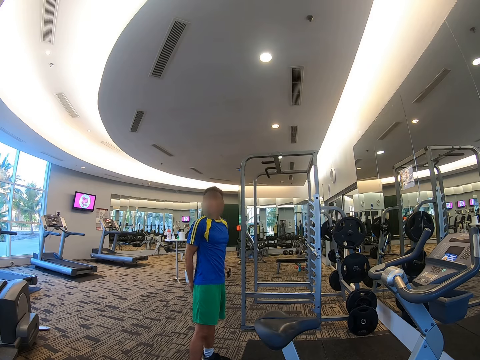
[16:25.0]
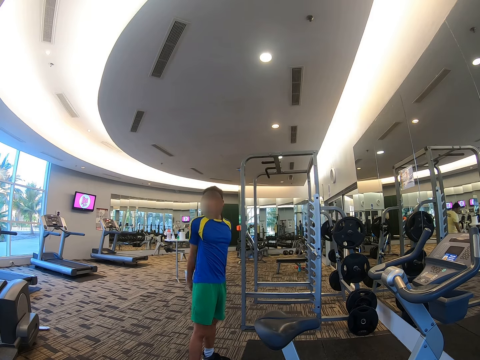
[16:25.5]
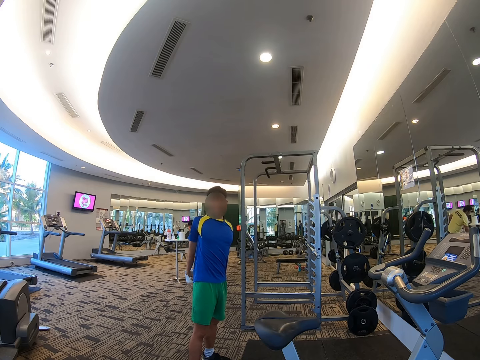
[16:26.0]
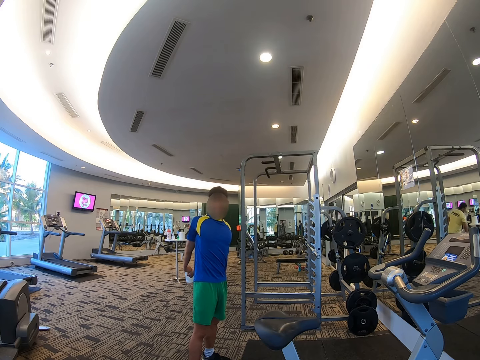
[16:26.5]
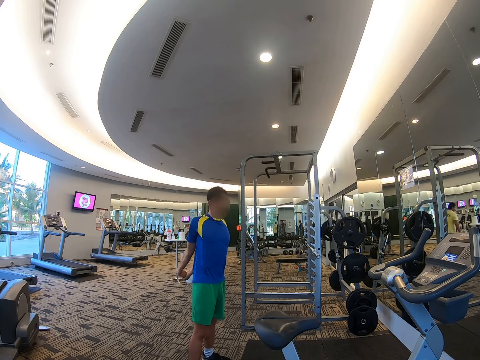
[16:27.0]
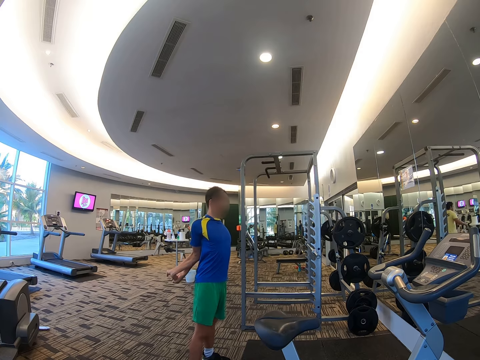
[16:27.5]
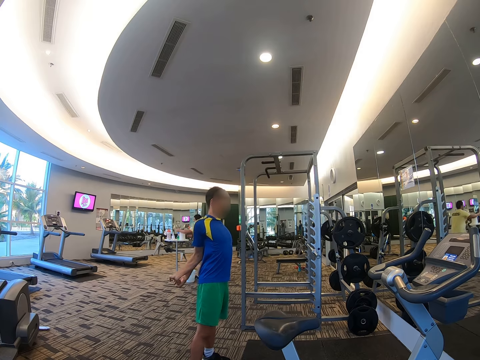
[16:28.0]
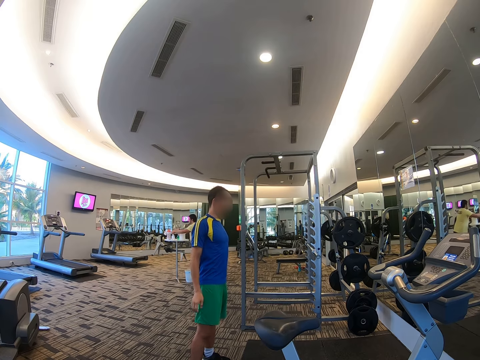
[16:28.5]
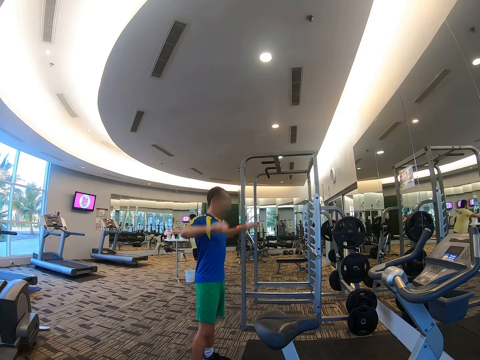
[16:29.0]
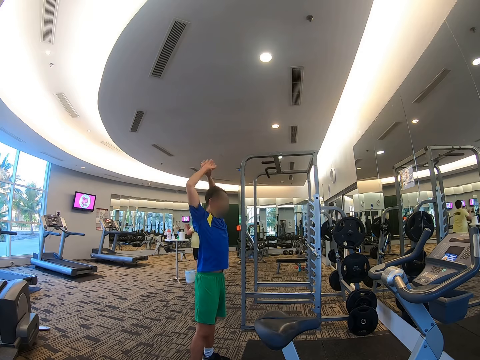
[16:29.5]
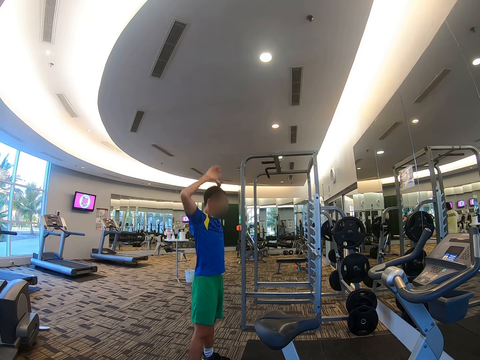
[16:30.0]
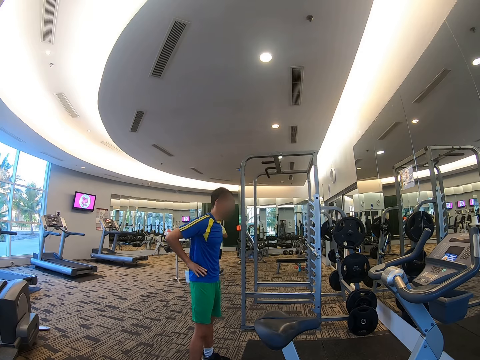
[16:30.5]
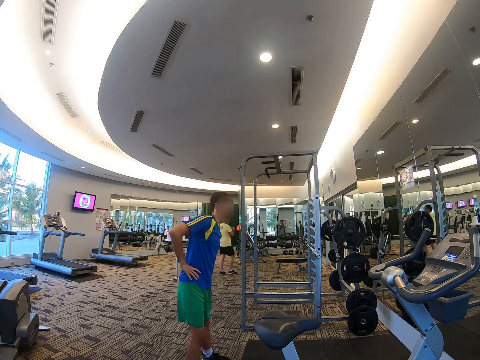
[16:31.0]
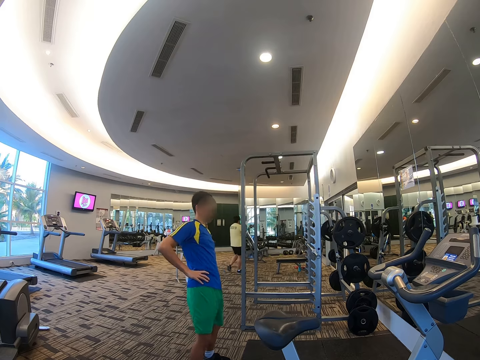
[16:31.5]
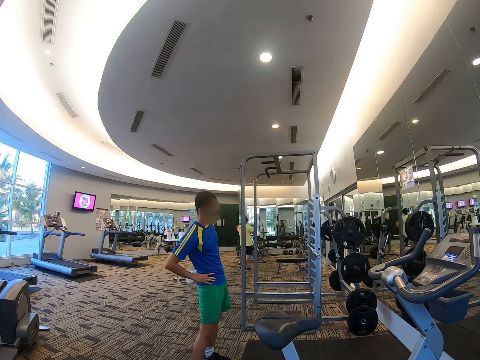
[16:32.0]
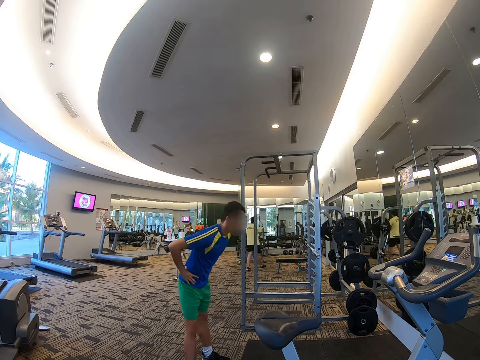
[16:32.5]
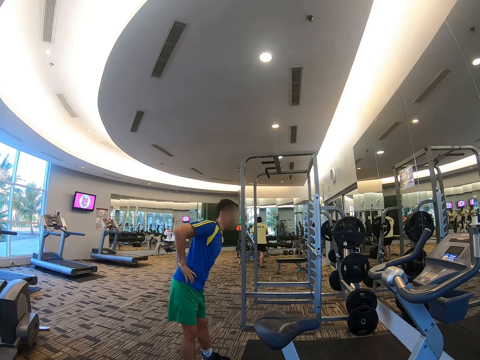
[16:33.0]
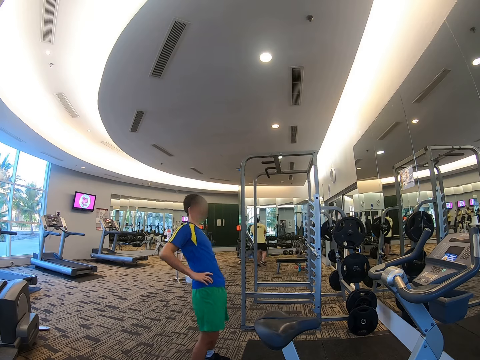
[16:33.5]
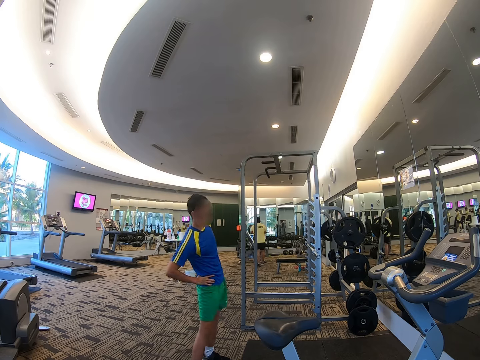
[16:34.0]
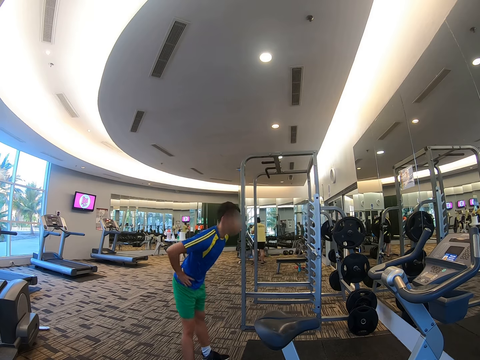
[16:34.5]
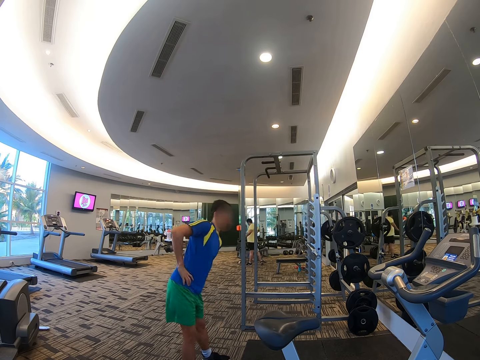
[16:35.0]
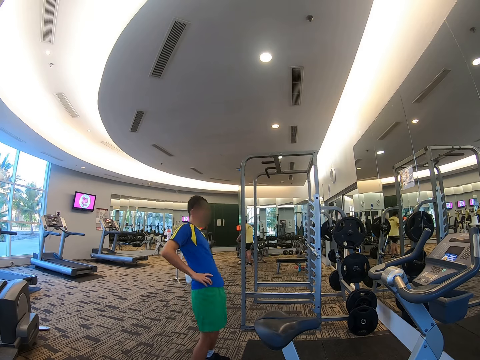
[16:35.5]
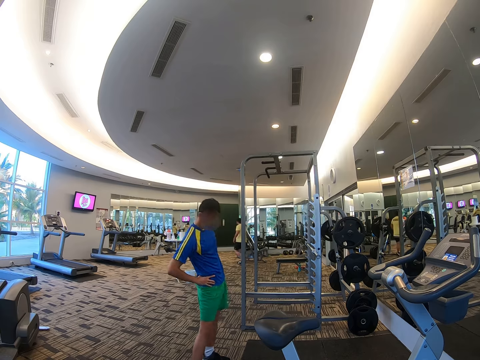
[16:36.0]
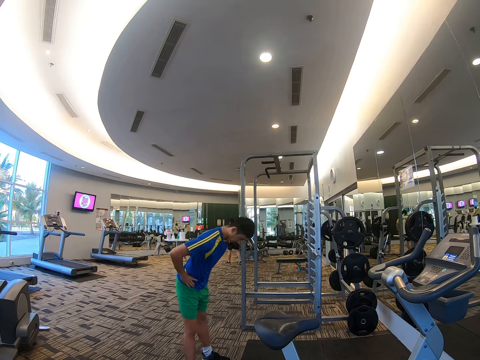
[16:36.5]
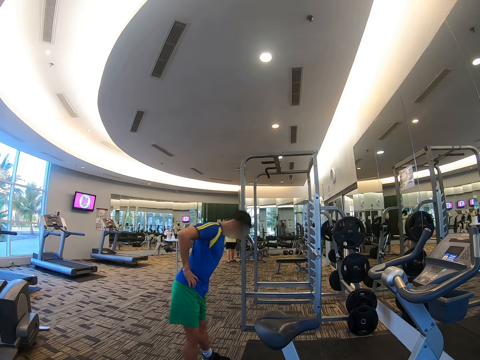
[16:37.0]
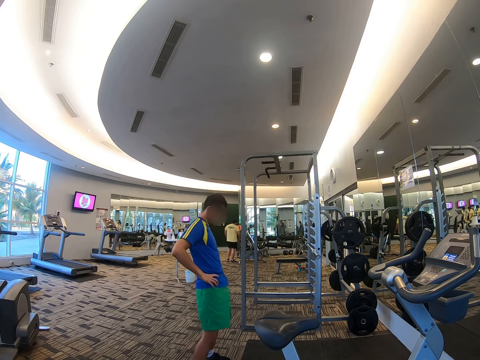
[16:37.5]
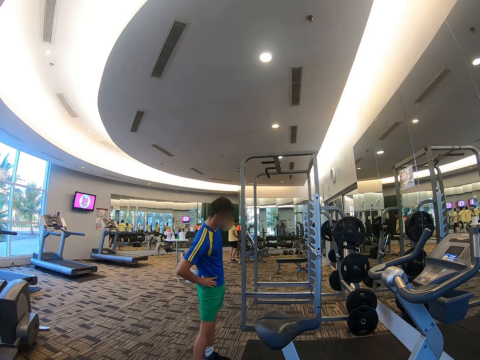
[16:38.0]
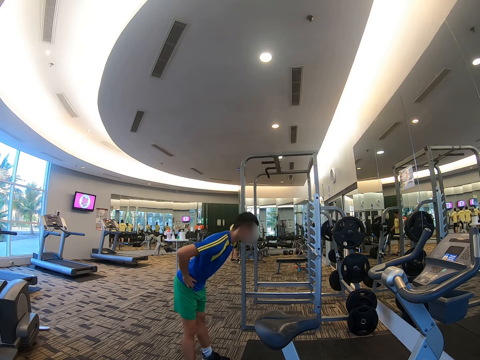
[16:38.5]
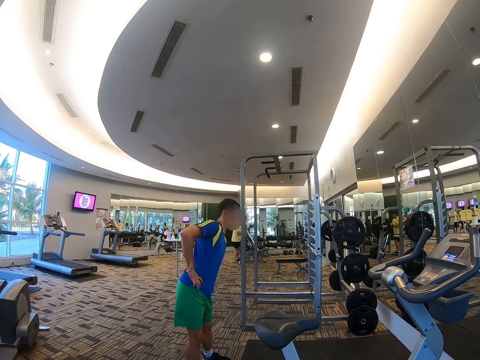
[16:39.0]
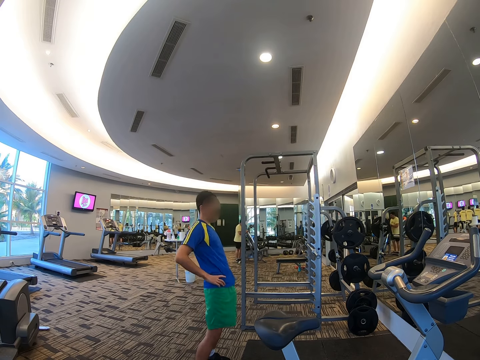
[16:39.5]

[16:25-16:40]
A man walks in the gym. Another man stretches the hands. The other man twists the waist.

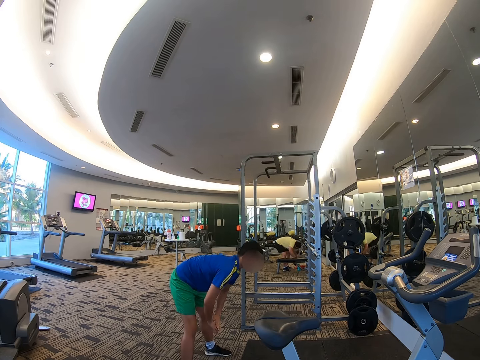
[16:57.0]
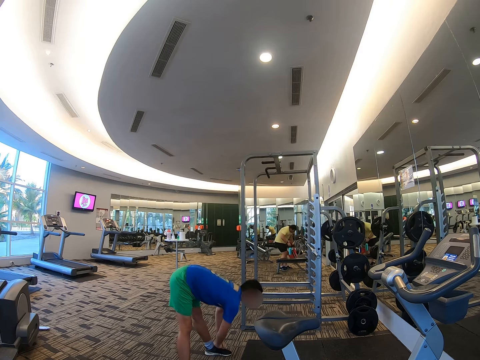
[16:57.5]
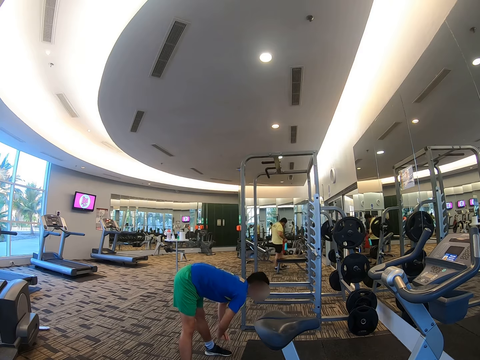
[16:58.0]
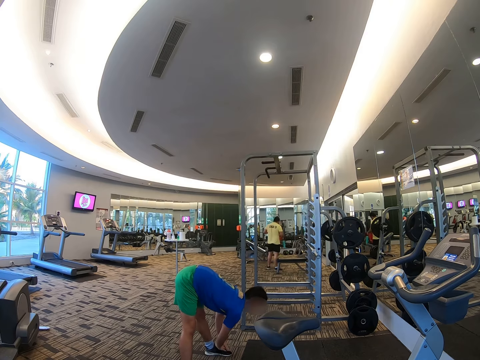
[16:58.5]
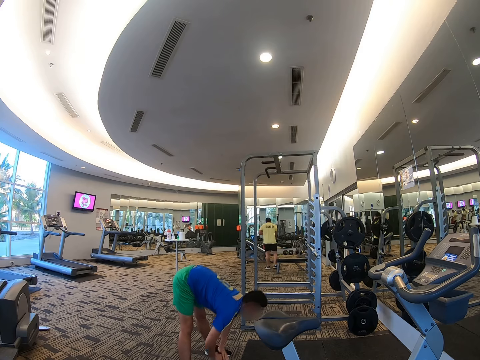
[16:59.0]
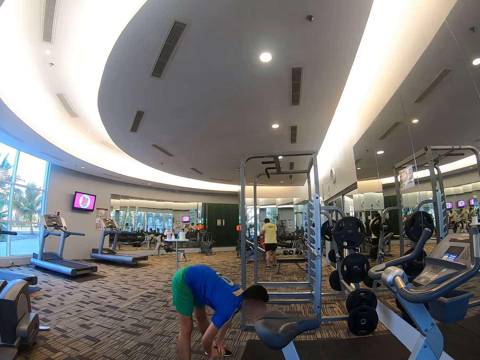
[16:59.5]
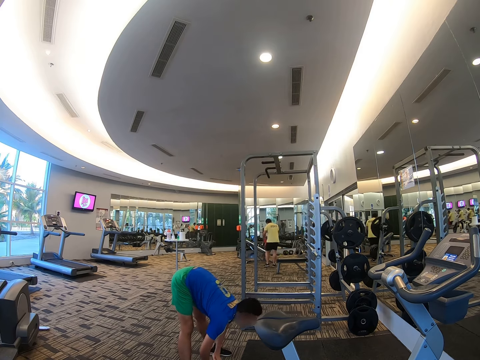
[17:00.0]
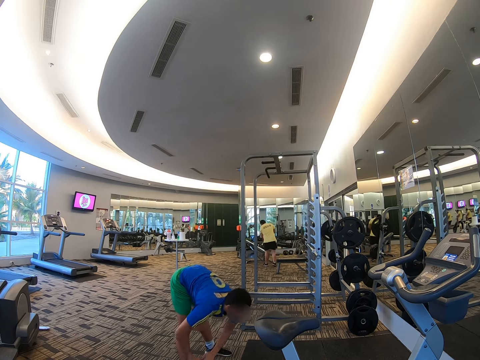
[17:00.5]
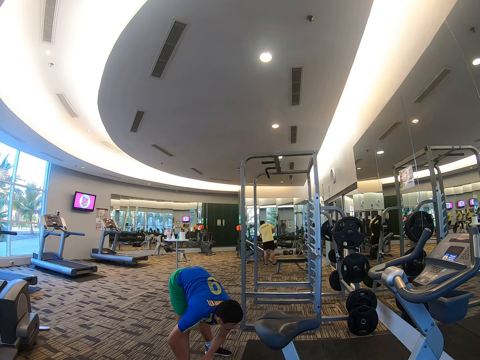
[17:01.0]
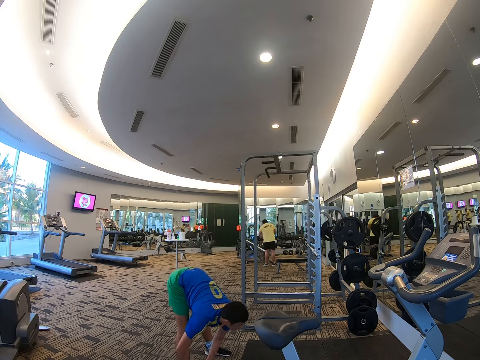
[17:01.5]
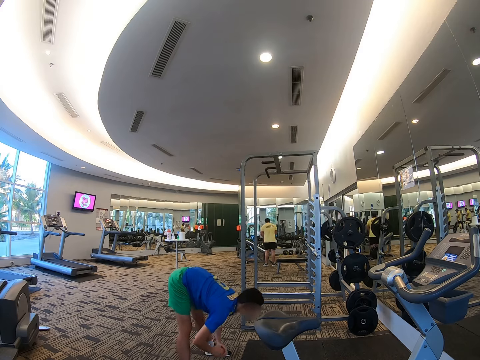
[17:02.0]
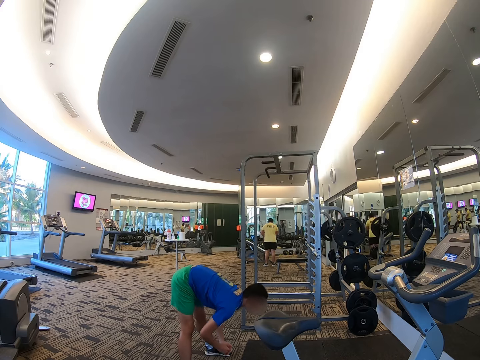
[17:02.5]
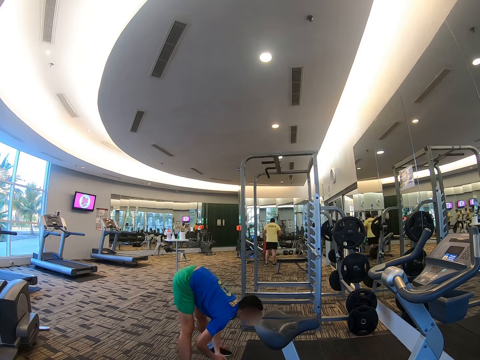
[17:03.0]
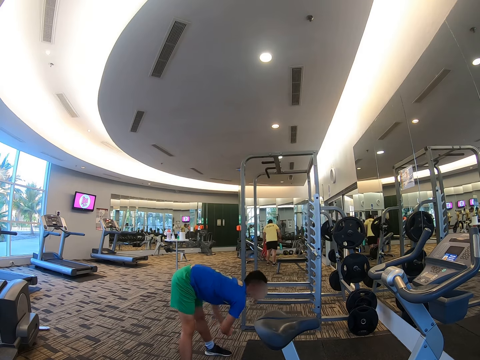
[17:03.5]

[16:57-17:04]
A man bends in the gym.

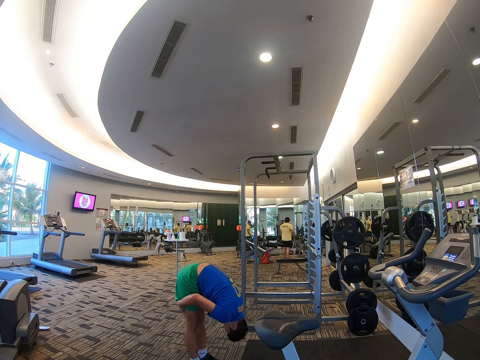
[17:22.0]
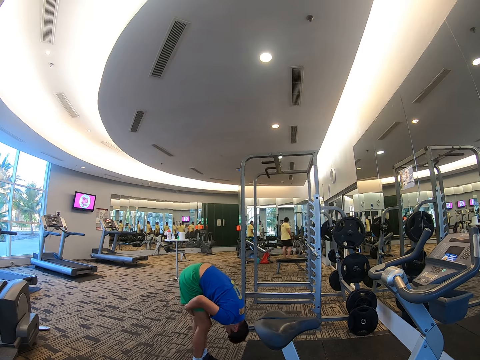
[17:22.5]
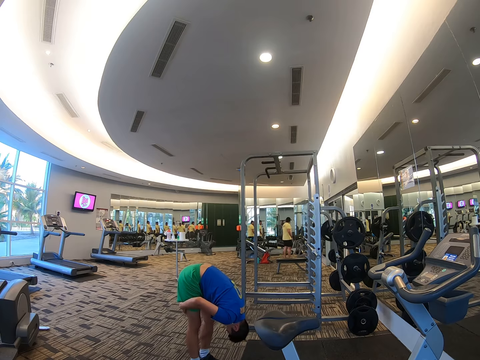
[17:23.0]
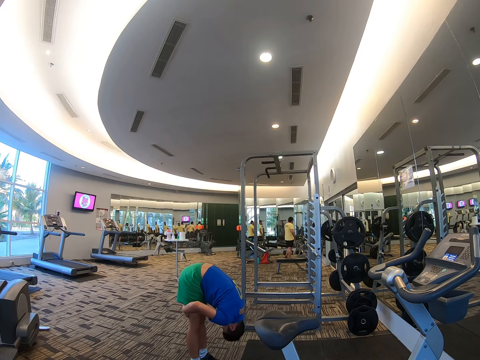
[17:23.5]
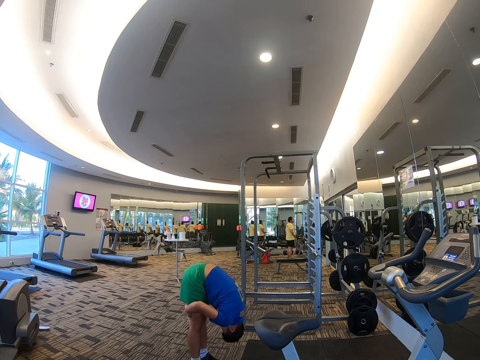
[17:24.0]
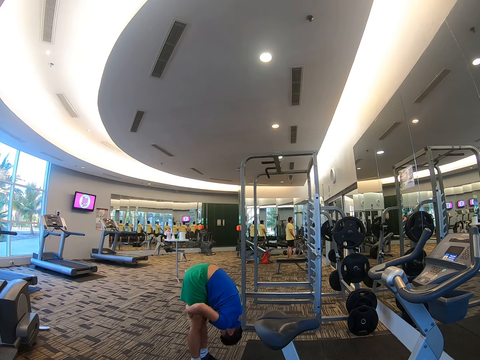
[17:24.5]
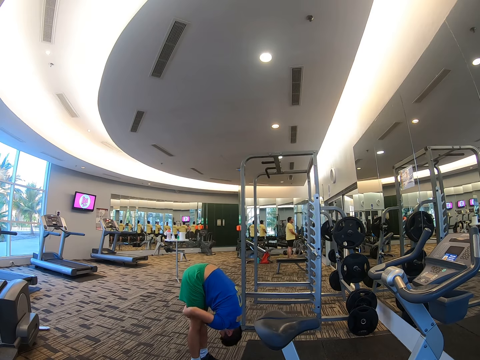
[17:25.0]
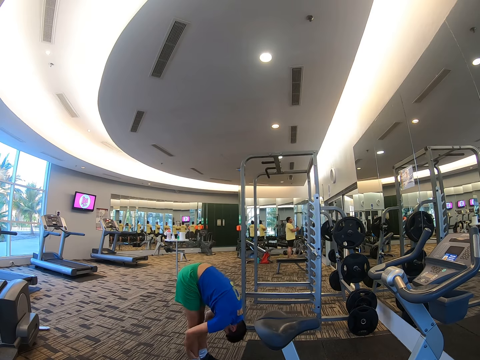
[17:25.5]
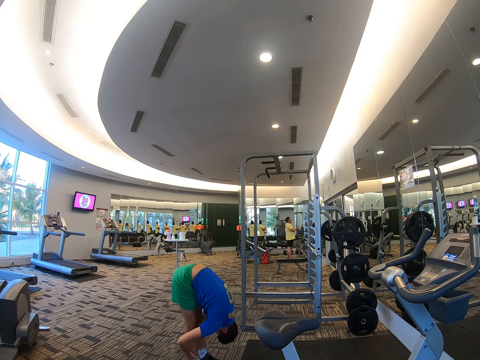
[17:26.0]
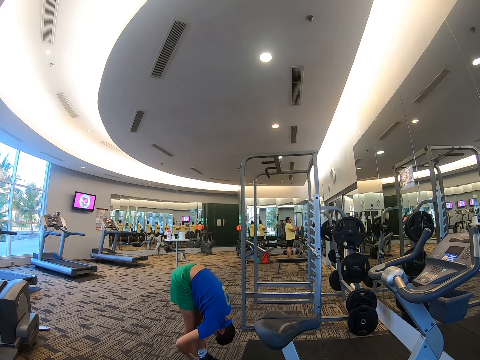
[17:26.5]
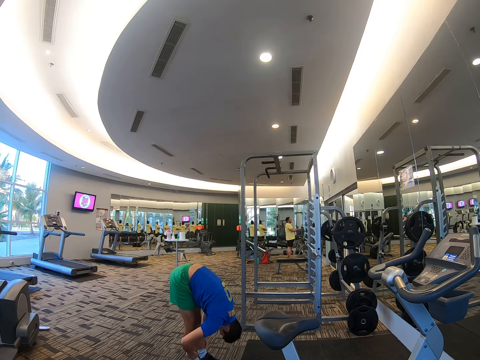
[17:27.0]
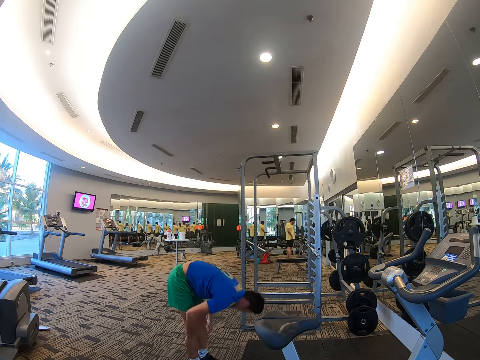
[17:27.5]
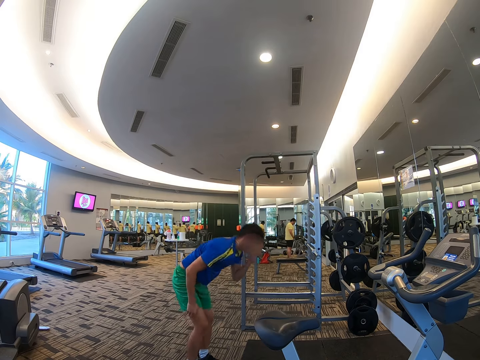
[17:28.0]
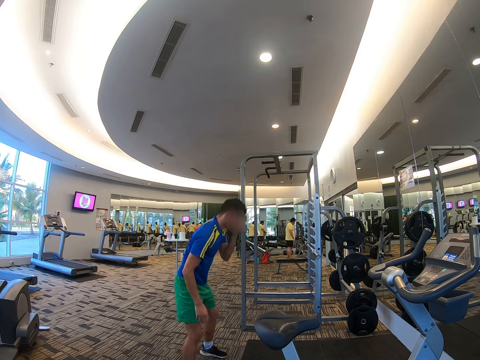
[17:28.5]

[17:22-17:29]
A man makes the legs straight.
